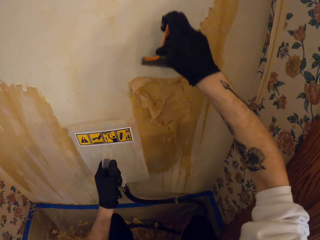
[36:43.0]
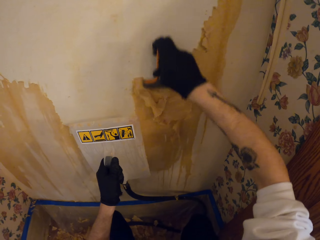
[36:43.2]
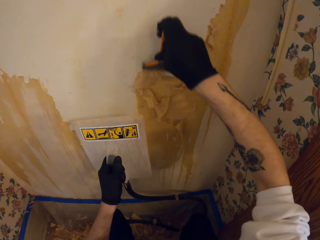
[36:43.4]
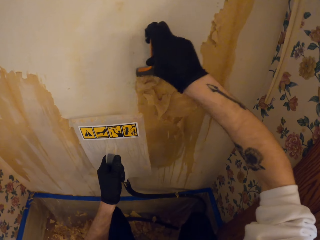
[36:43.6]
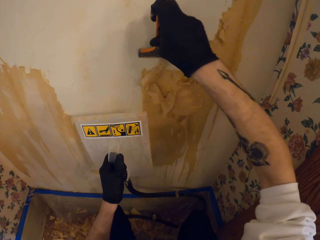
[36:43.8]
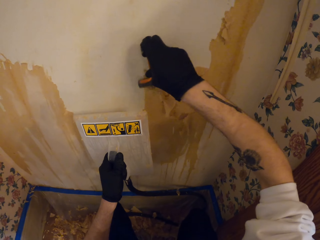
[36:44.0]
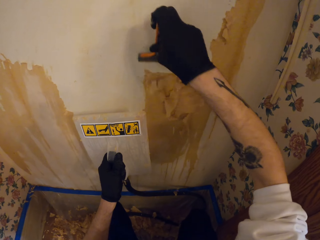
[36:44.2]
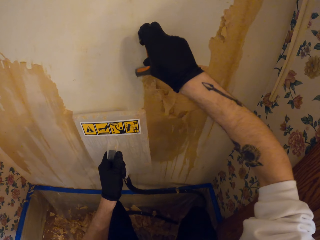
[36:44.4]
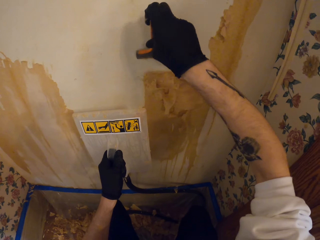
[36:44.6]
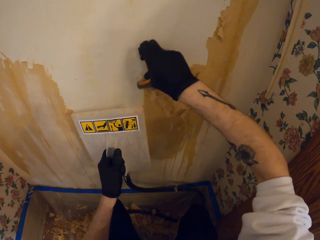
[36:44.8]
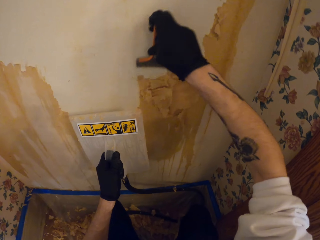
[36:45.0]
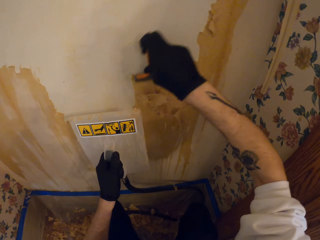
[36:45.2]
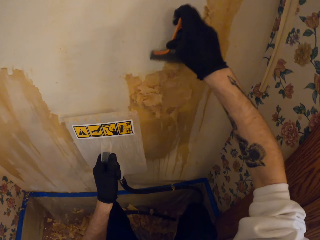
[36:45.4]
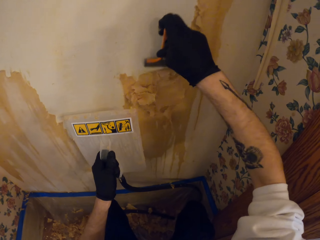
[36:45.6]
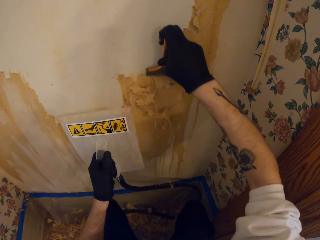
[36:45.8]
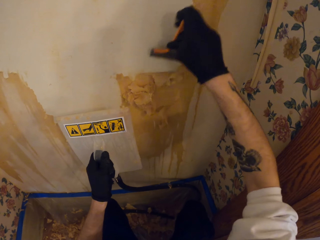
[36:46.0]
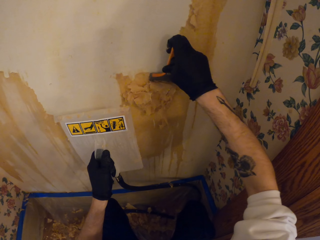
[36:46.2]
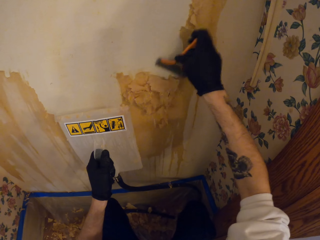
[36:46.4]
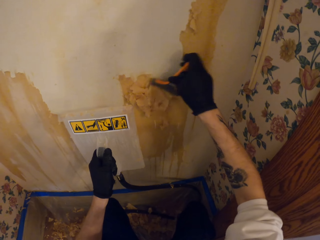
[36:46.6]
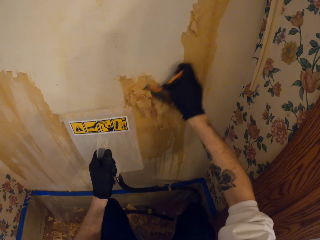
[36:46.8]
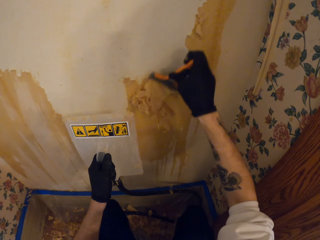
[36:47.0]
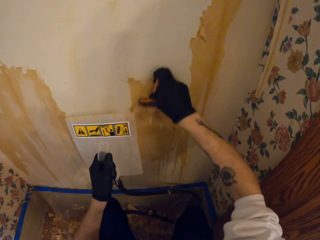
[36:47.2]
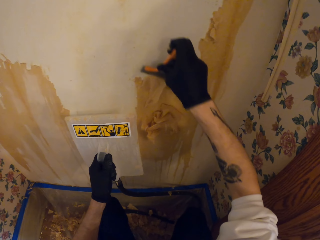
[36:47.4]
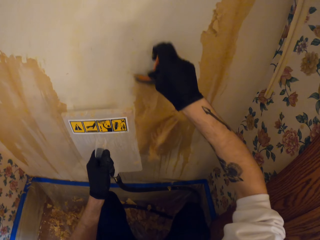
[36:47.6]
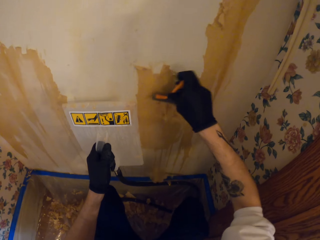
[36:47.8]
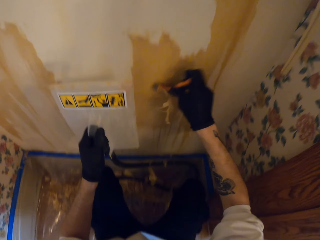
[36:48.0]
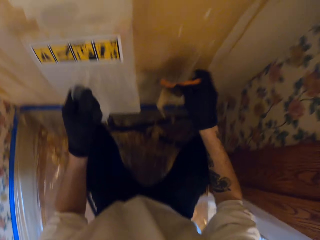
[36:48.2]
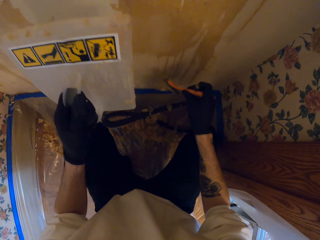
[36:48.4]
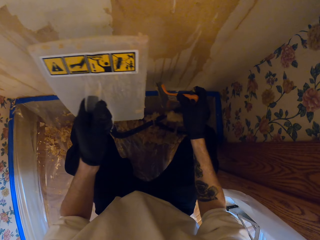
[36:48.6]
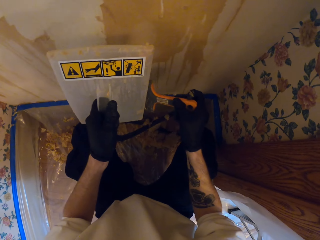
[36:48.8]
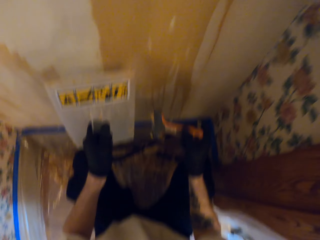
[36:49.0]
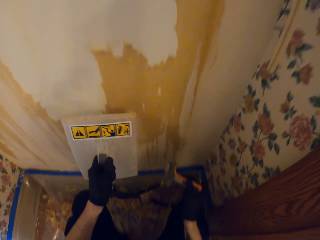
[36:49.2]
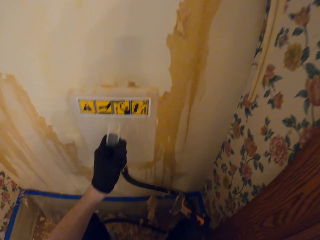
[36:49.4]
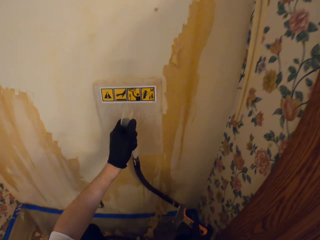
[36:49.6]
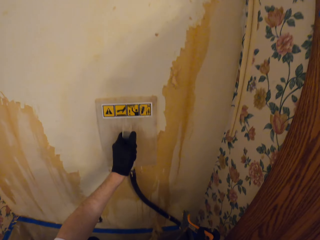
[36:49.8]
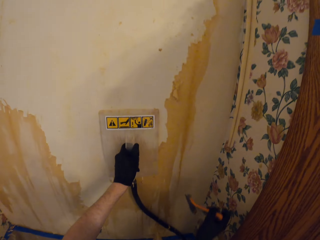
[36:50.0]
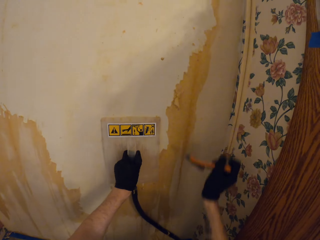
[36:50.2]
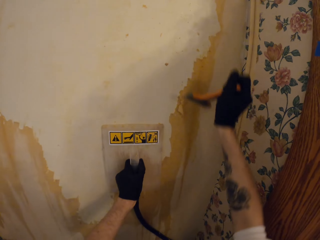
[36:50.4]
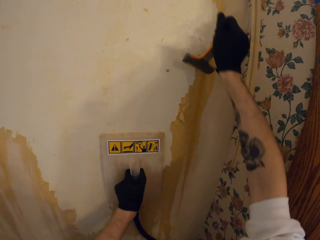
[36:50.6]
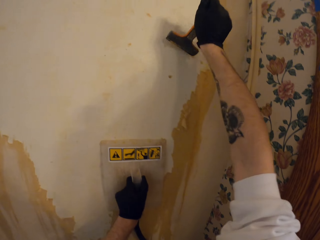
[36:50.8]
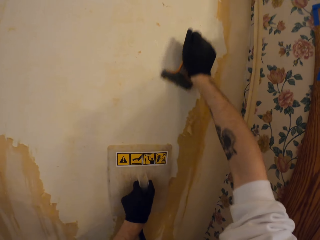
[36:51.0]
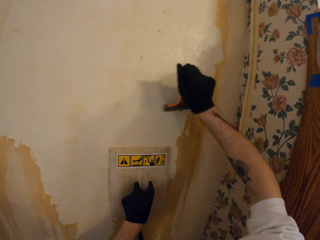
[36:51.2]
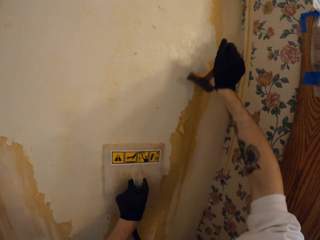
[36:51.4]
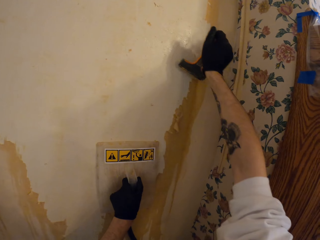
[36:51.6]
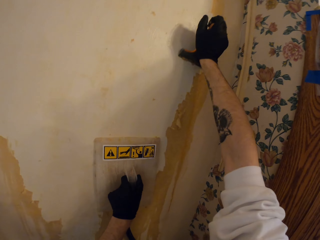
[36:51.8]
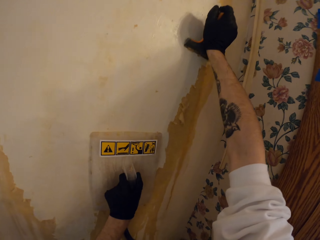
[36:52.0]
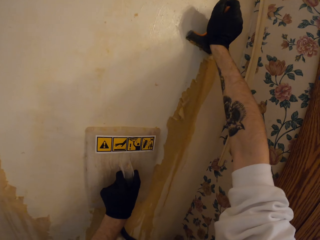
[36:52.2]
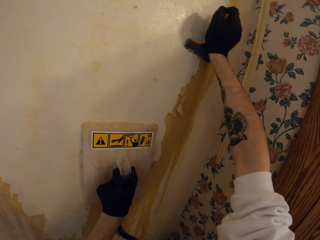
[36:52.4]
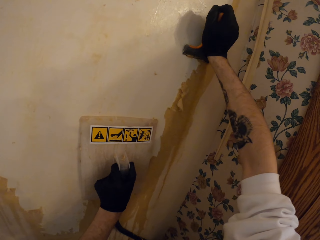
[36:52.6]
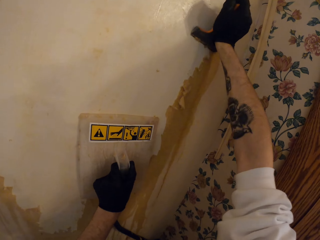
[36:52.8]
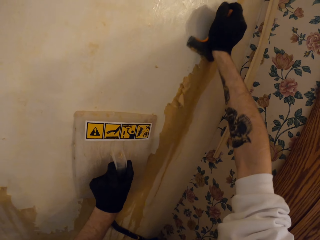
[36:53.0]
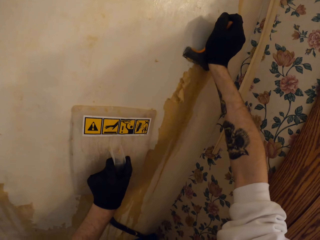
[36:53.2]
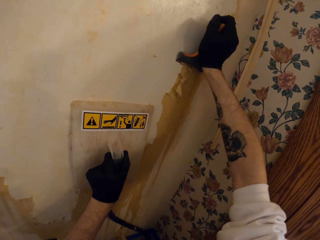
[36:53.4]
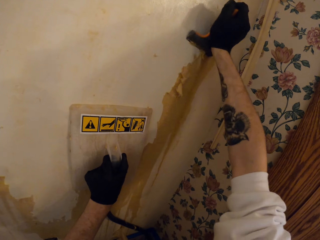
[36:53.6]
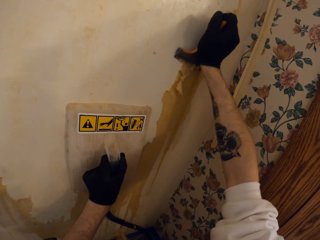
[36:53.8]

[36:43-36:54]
The camera wearer removes paint on the wall using something in the right hand. They place the wall leveling tool on the wall. They hold something on the wall with the left hand. They peel off the top coat of the wall with the paint scraper.

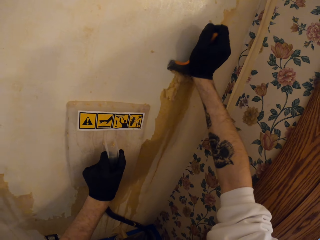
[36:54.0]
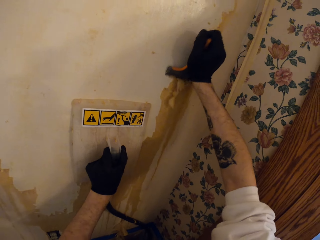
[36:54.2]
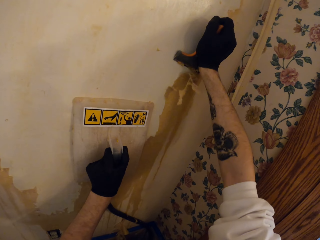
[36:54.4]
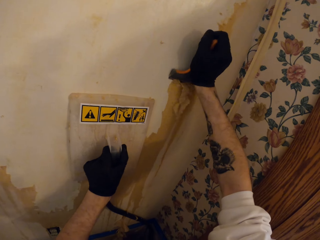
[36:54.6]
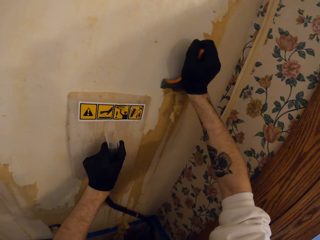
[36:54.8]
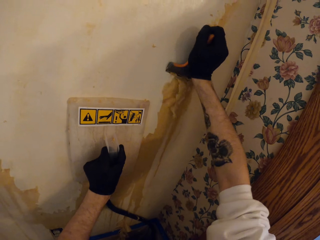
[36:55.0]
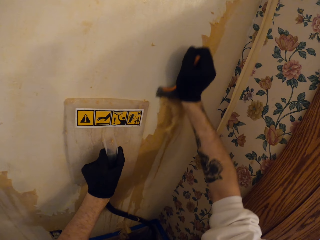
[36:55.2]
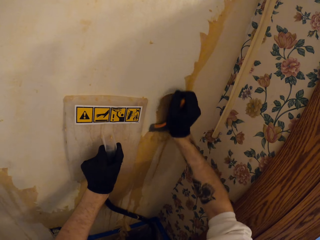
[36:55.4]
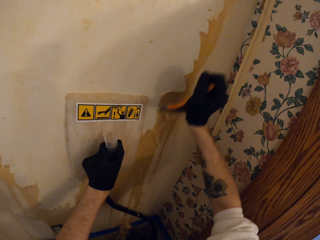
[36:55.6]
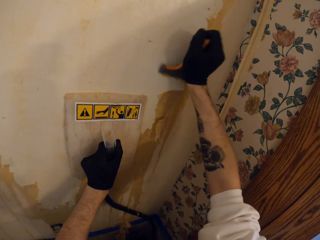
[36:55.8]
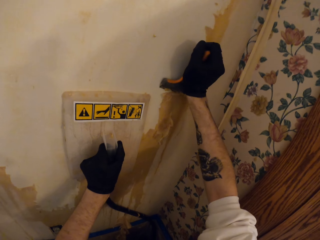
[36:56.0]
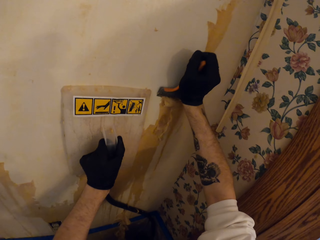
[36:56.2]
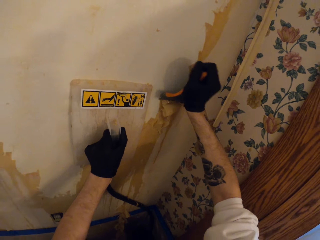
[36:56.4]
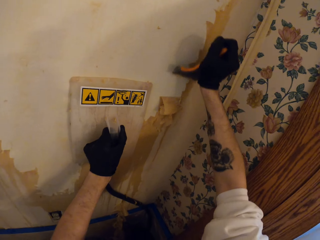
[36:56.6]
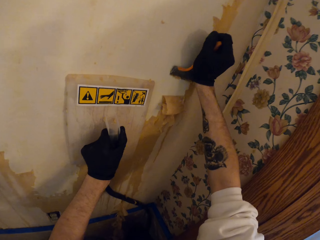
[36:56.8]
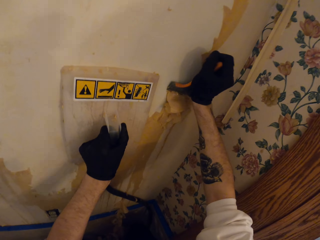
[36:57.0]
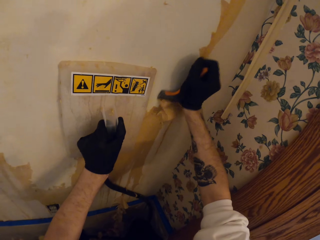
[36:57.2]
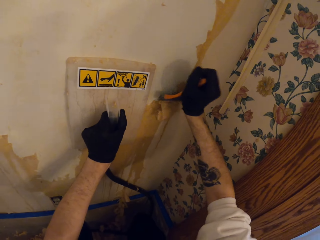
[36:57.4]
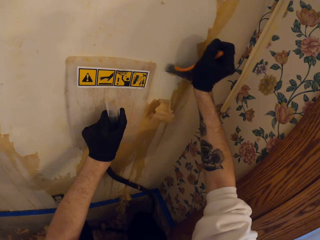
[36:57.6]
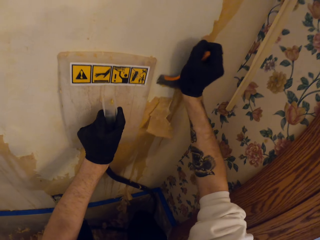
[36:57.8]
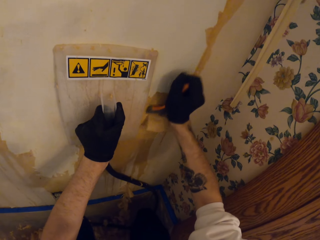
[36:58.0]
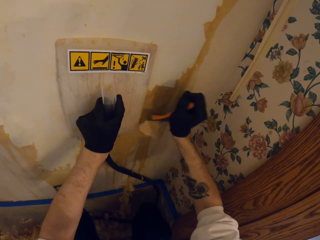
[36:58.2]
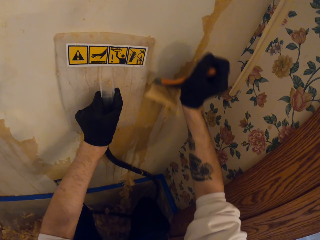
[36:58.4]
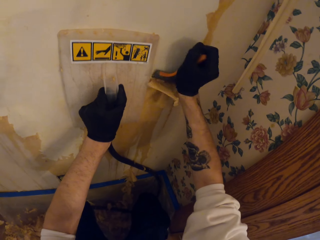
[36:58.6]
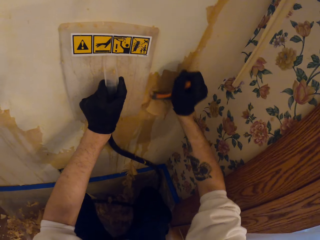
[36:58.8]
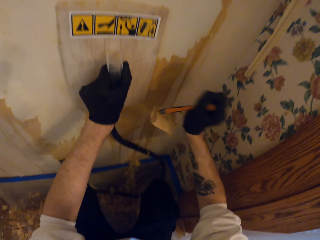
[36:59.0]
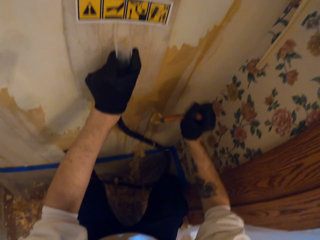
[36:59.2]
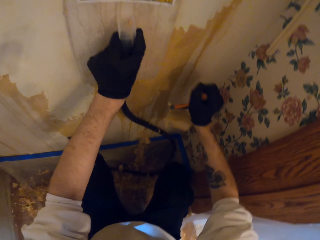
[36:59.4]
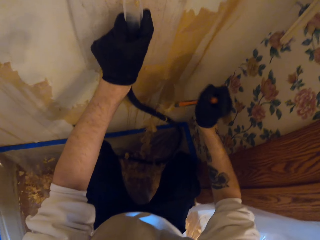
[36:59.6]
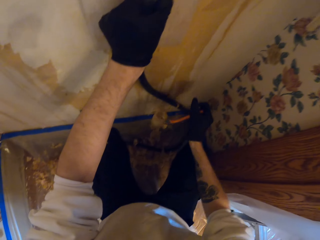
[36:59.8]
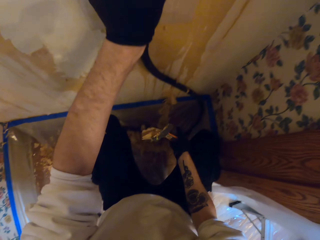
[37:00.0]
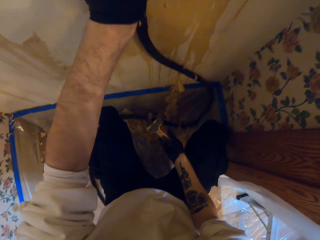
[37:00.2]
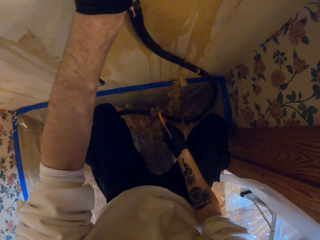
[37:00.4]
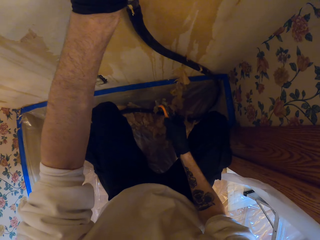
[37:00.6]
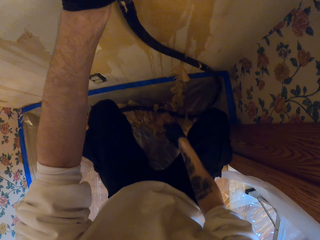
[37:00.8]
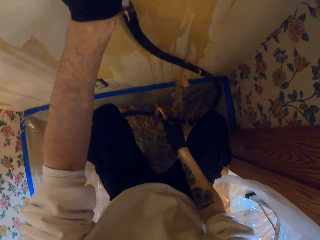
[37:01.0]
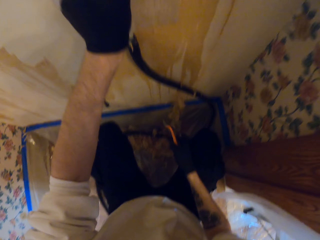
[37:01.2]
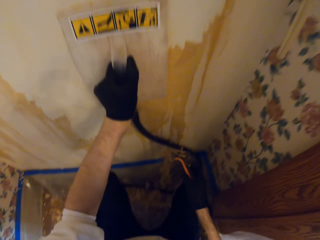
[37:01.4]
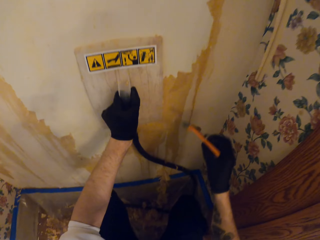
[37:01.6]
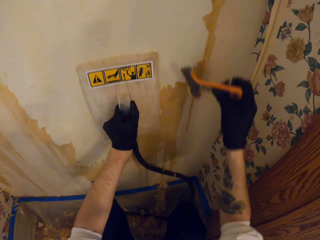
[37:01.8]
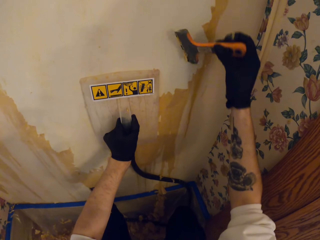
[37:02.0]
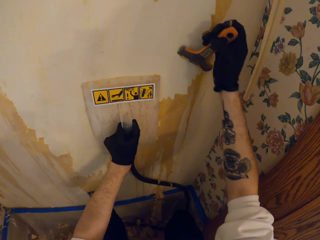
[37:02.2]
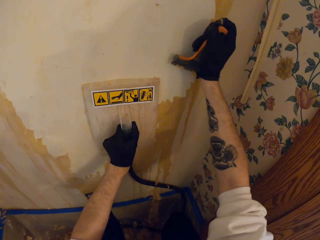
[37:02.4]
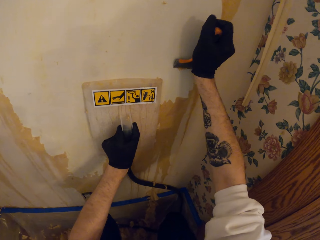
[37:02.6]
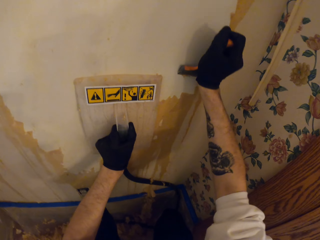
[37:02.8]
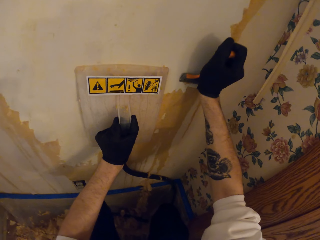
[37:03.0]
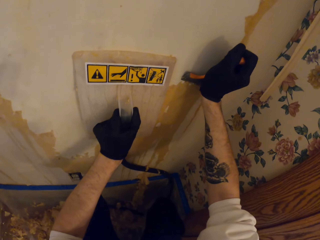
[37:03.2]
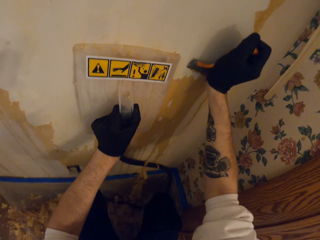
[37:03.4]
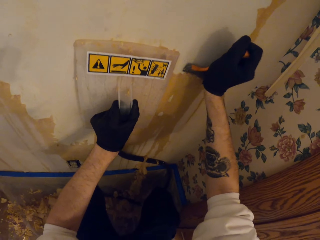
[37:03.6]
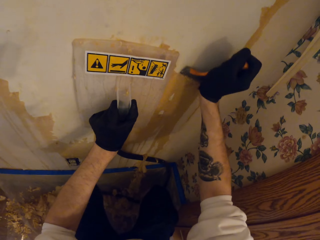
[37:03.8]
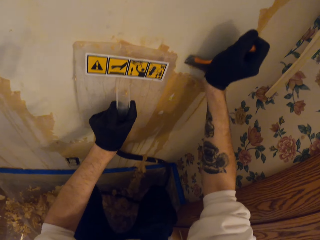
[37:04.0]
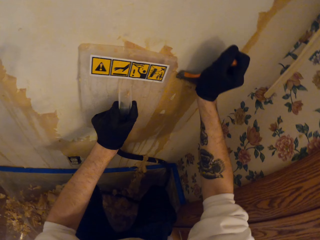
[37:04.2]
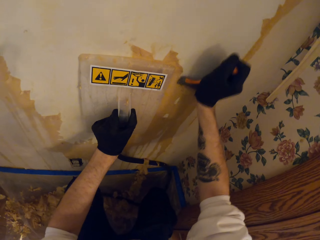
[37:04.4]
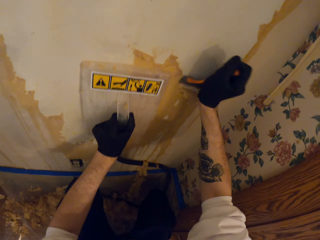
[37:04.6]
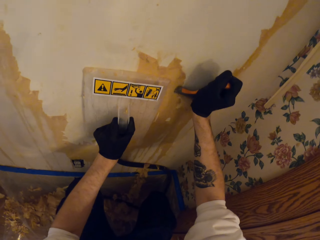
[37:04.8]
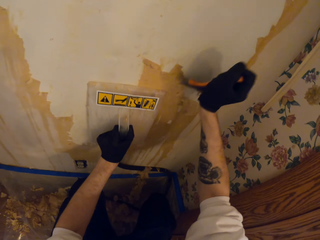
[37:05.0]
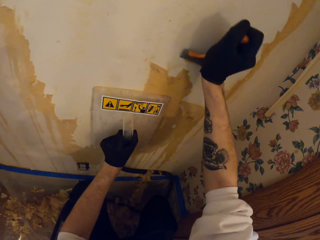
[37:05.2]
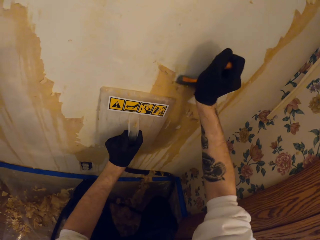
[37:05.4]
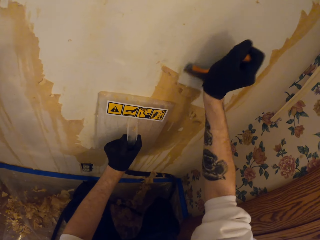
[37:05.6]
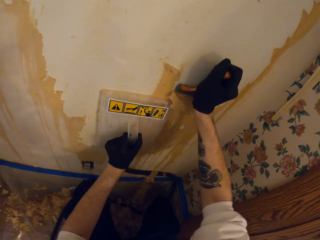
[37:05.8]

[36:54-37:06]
The camera wearer removes paint on the wall using something in the right hand. They shake the paint scraper with the right hand to remove paint. They peel off the top coat of the wall with the paint scraper.
